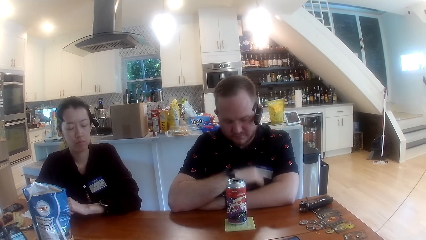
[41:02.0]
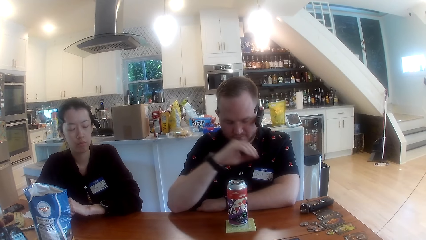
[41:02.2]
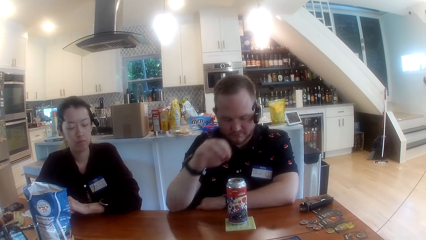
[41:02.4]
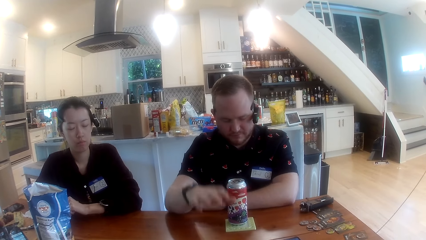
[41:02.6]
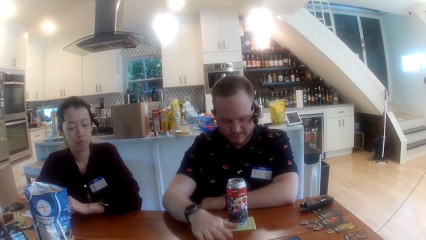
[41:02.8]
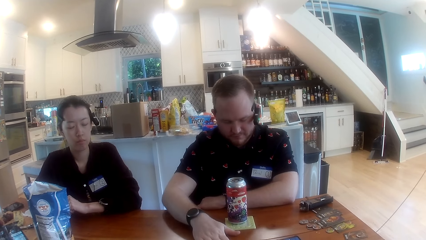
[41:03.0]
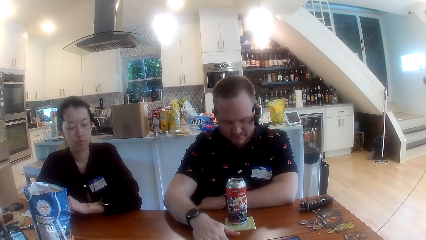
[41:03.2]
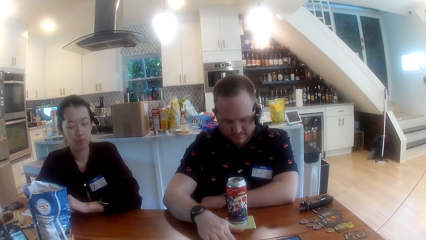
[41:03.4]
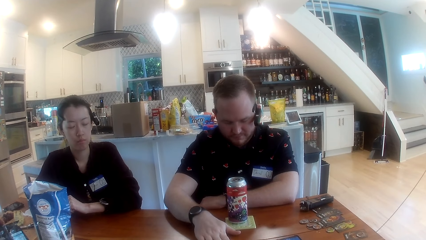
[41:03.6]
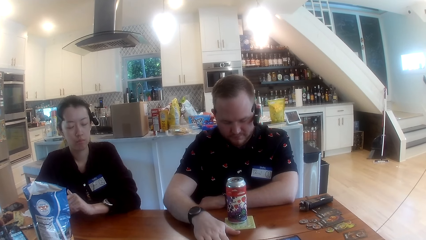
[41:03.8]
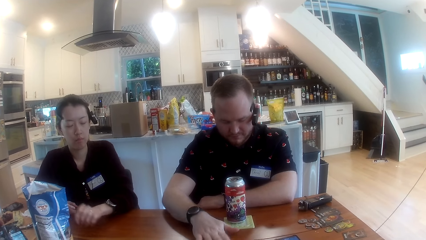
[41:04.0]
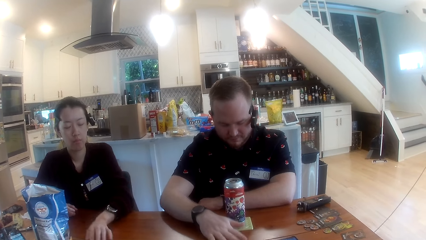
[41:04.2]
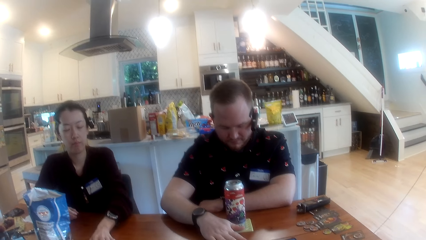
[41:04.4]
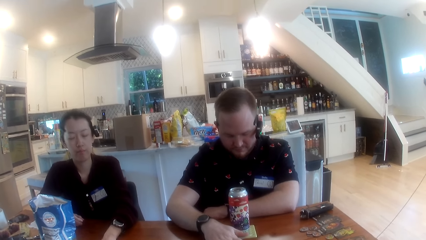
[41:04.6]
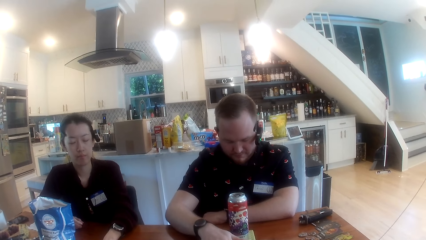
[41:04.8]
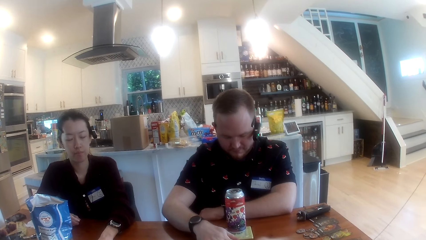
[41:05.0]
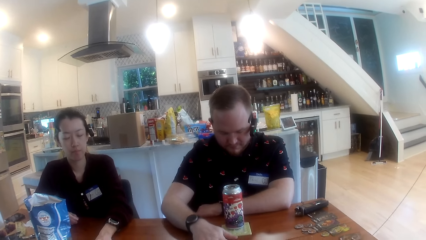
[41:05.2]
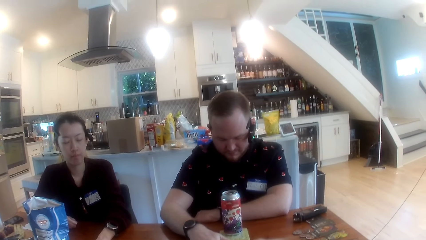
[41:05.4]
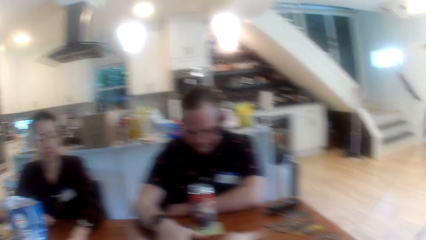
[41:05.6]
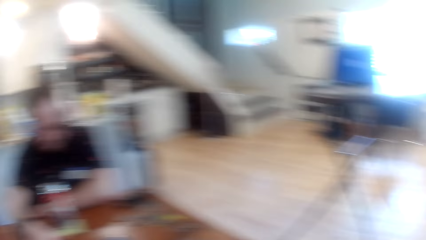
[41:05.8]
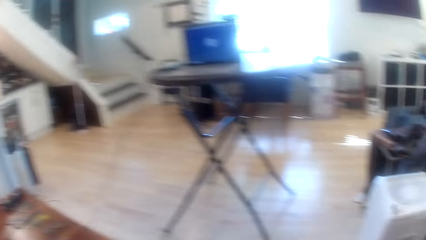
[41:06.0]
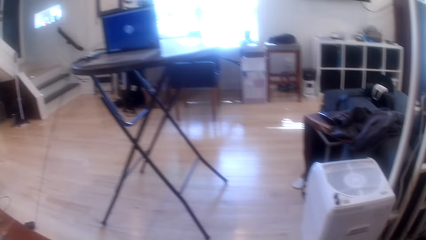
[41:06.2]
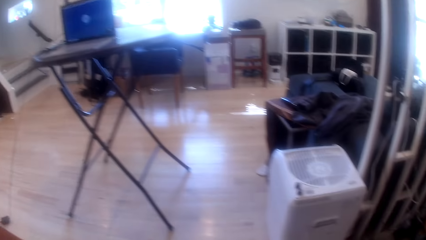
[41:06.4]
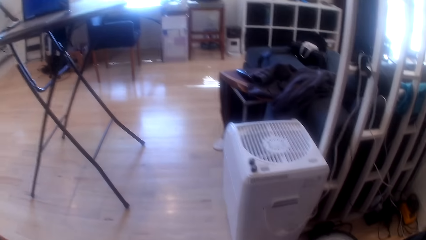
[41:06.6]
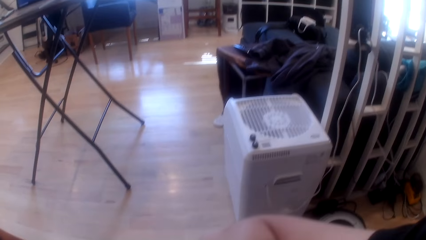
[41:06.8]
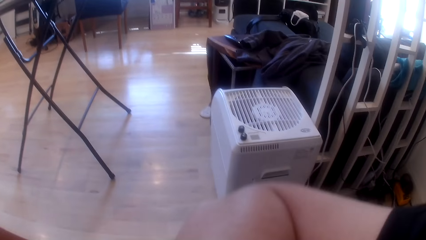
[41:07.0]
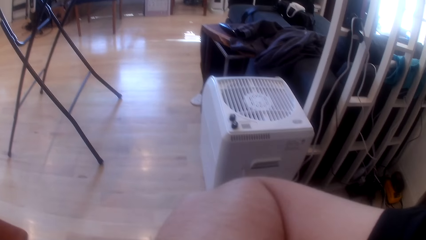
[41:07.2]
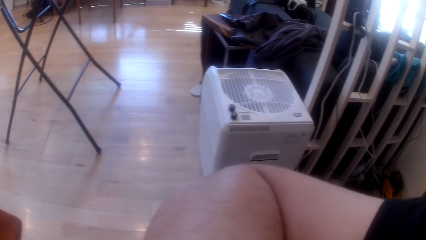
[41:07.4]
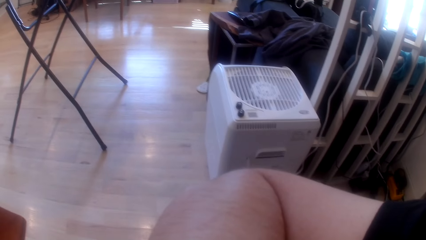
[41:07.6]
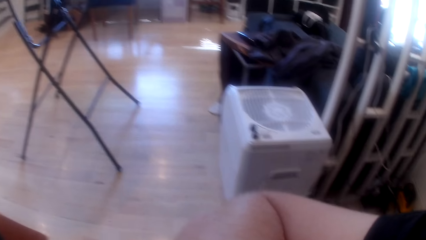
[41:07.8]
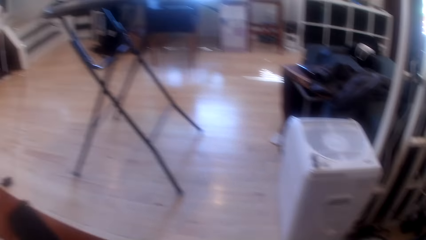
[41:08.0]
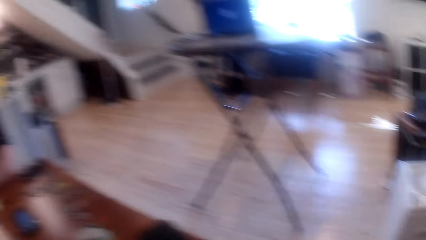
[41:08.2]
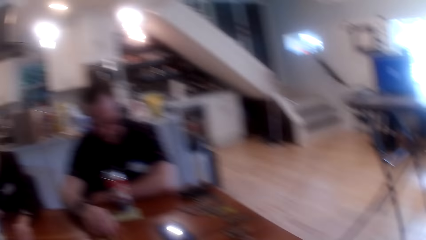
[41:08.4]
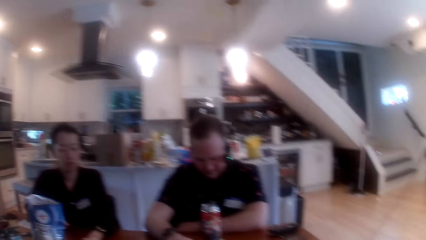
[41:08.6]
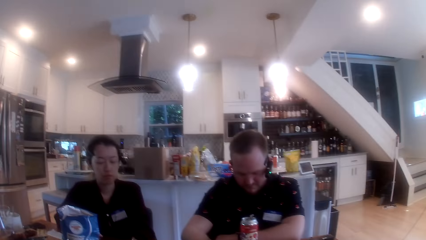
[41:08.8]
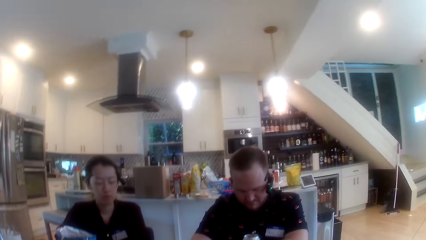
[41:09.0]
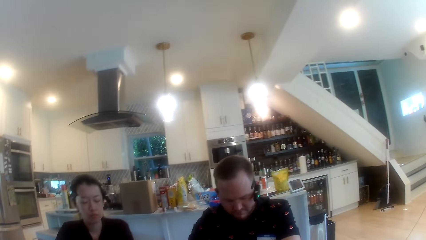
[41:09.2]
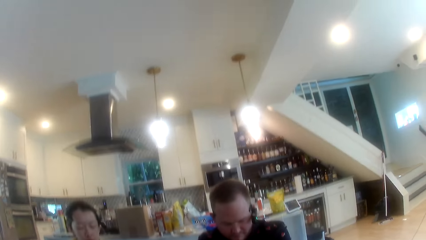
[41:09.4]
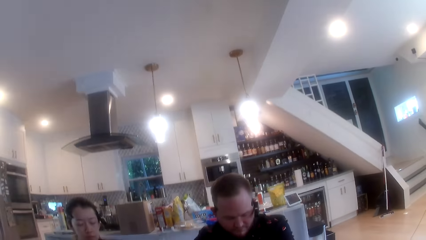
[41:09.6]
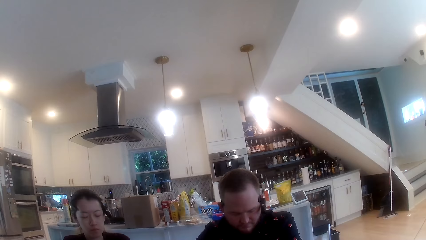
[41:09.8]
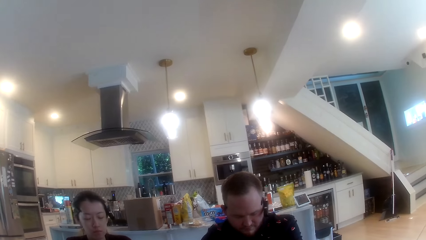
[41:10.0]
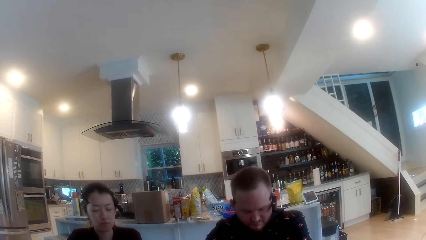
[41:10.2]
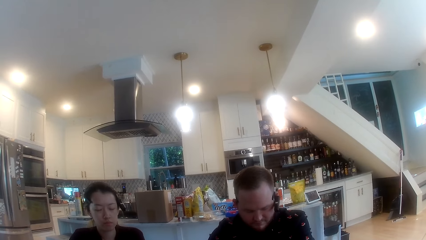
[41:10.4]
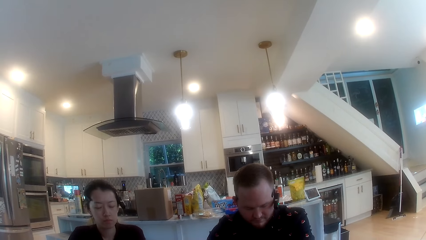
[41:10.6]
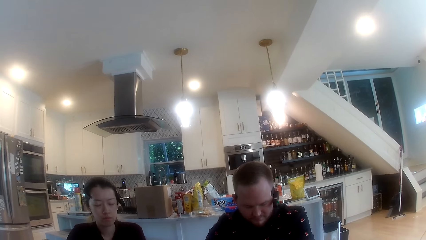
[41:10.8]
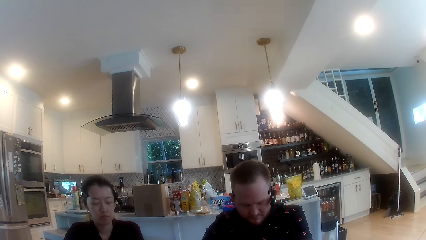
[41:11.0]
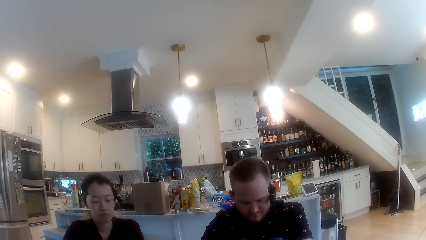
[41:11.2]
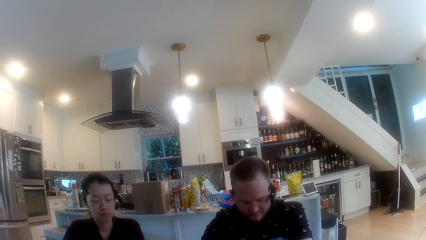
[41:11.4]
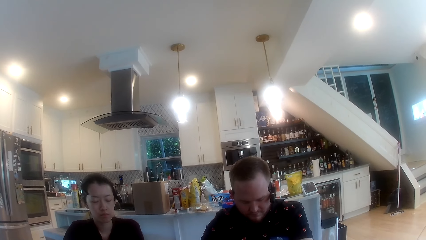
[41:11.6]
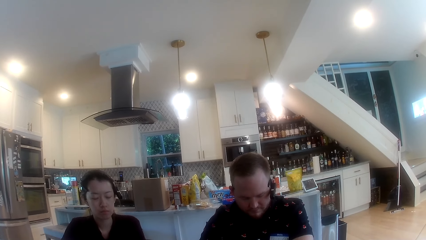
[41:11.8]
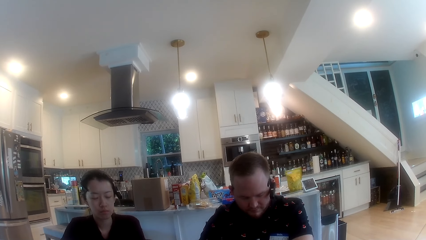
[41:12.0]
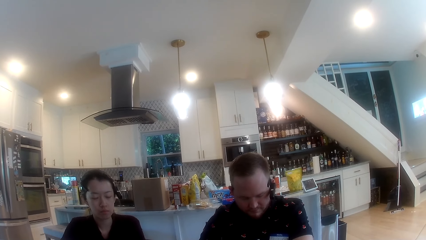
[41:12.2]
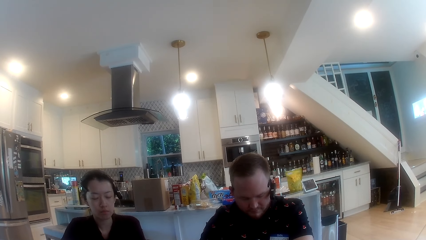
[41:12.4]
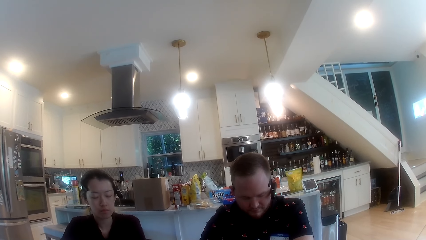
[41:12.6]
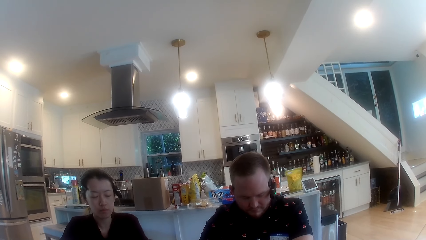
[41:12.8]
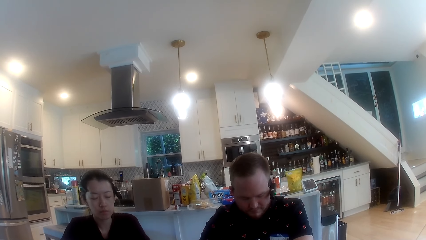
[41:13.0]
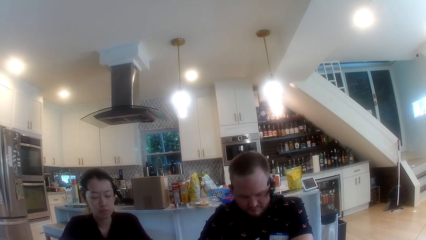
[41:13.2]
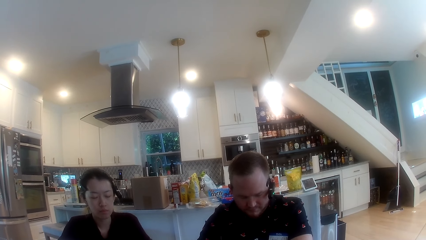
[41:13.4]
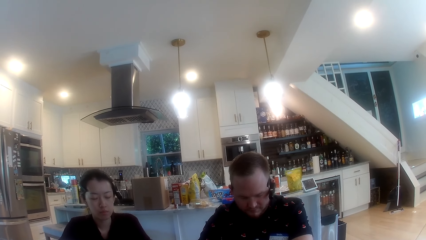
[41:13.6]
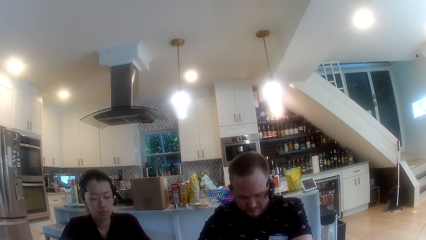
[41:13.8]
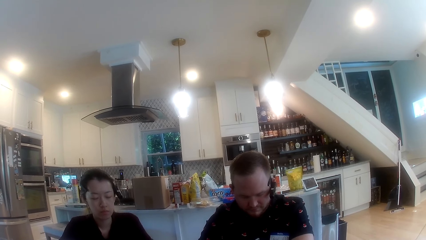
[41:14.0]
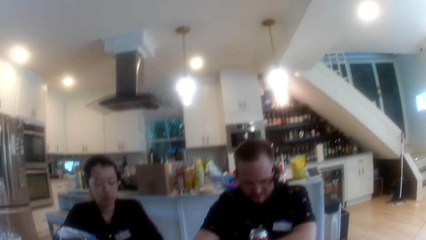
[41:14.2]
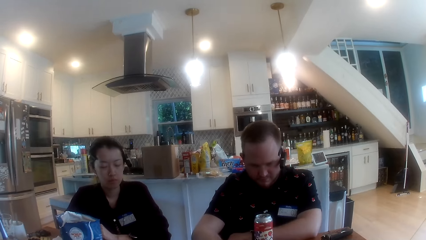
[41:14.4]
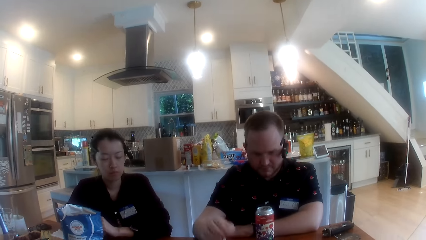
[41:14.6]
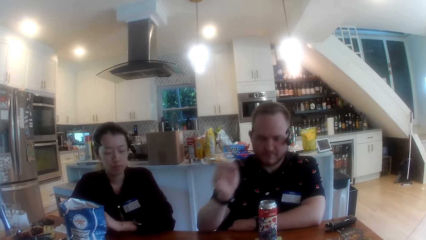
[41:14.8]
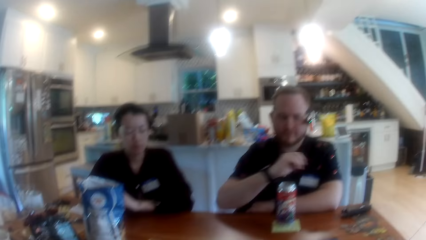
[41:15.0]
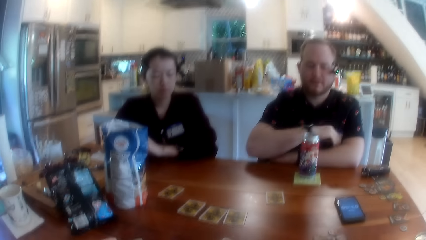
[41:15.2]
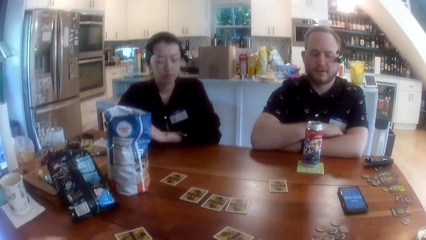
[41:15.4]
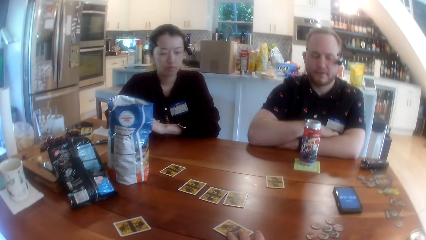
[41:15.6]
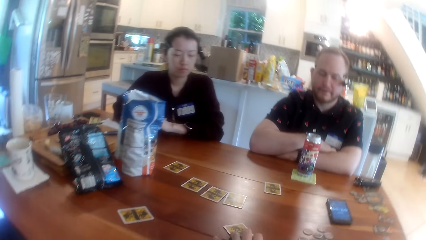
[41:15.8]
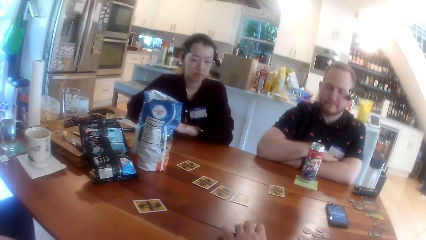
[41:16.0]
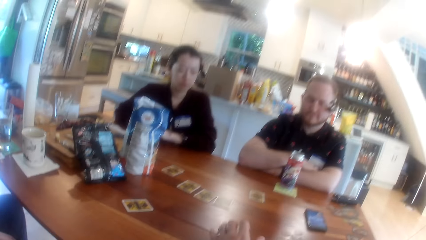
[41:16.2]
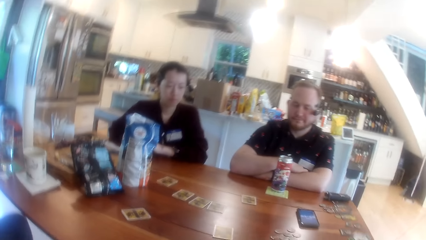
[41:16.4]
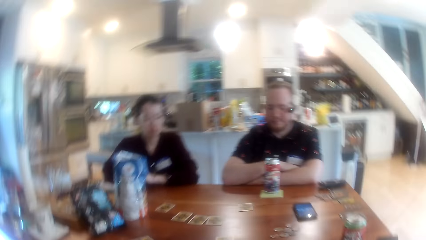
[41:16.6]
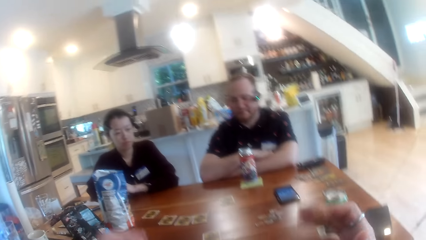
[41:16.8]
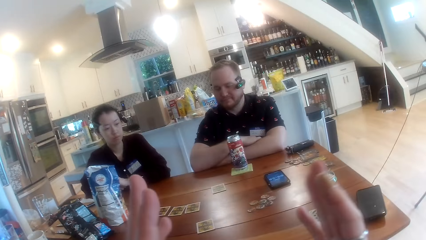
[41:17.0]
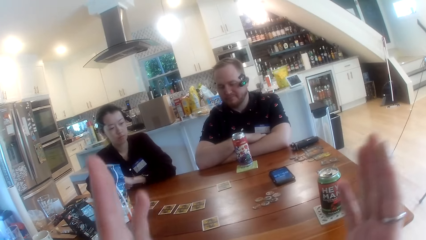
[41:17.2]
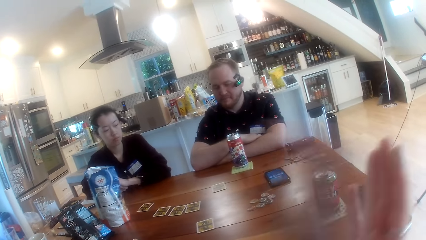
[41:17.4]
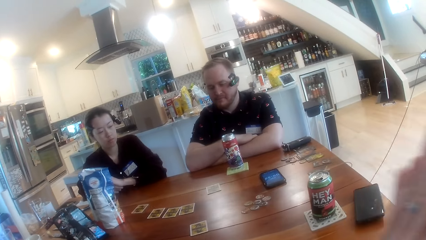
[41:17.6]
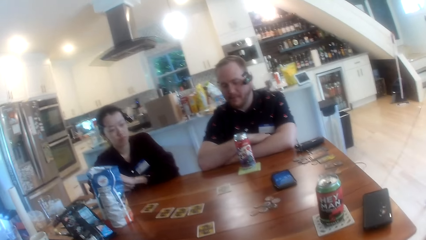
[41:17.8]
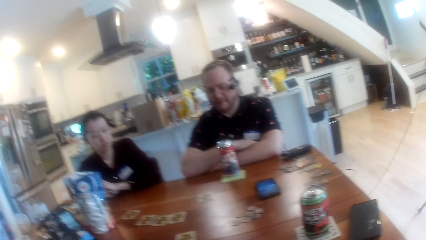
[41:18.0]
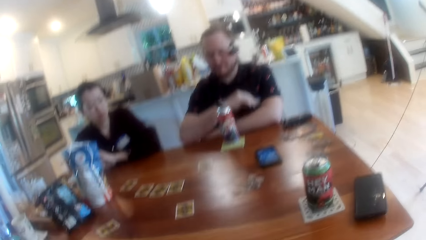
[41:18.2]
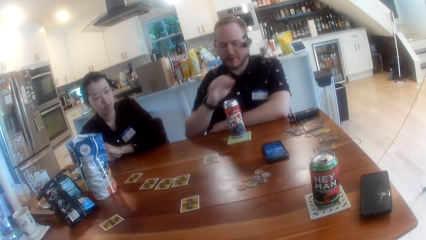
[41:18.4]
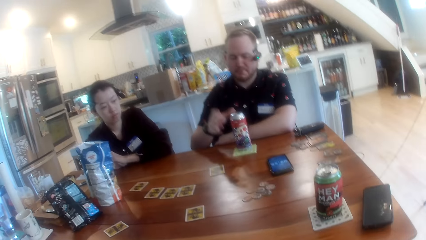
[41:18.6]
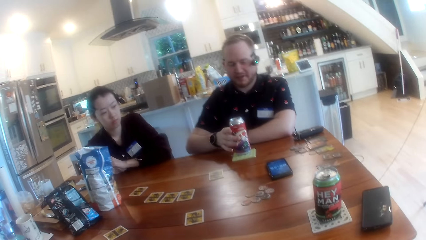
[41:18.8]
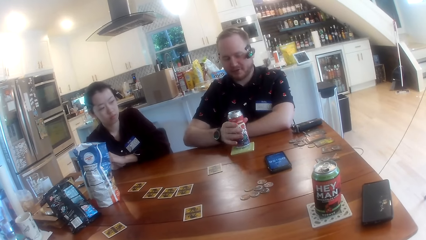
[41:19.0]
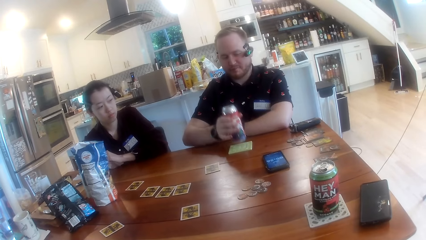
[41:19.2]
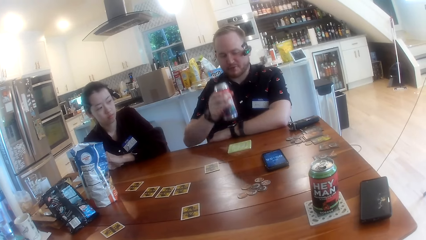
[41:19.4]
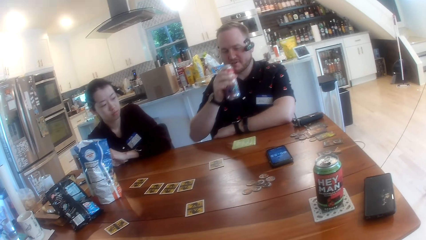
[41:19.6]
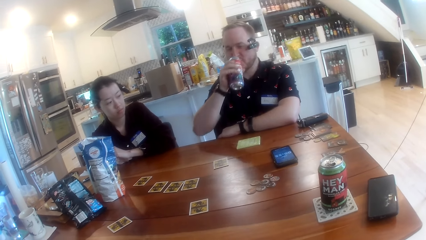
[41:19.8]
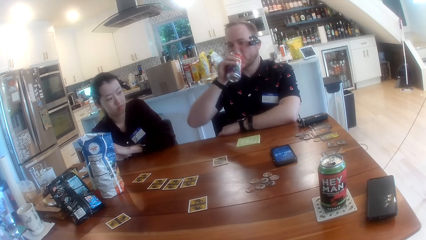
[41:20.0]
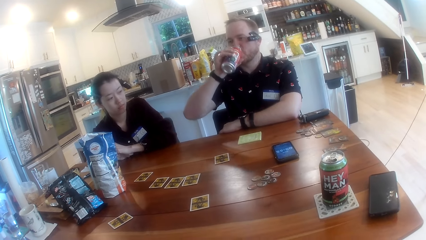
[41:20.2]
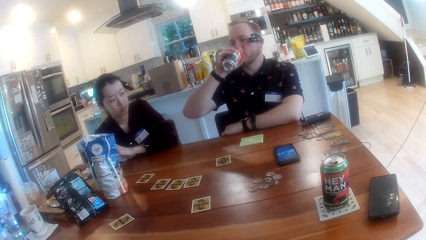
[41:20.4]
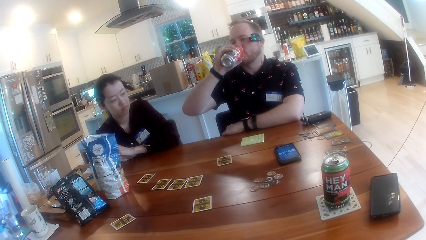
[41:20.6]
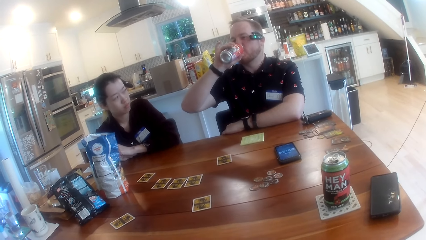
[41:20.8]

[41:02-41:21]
A man places his right hand on the table. The camera wearer looks around. He coughs into his right hand. He raises his elbow slightly. He interacts with the people by the table. He moves the card. He claps both hands. He converses with the man. The man picks up a can drink on the table with his right hand and takes a drink from the can in his right hand.
